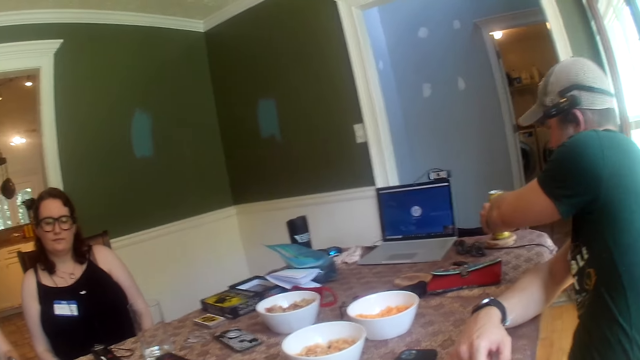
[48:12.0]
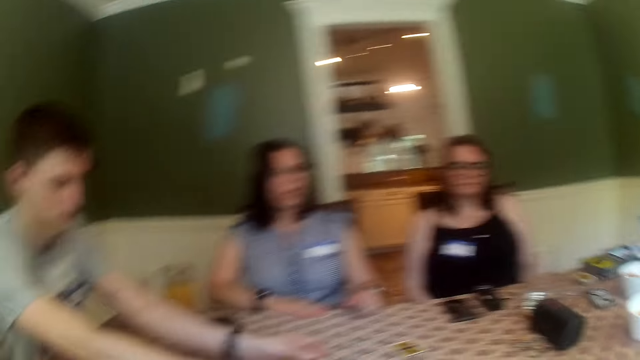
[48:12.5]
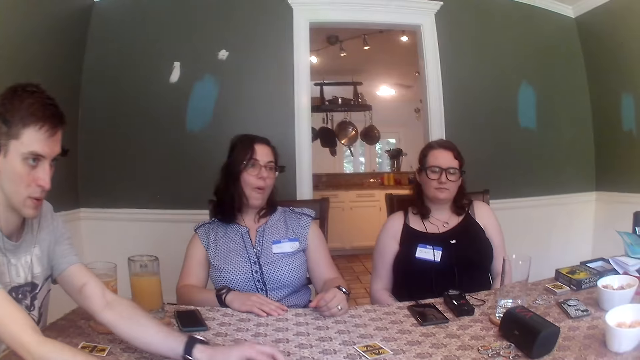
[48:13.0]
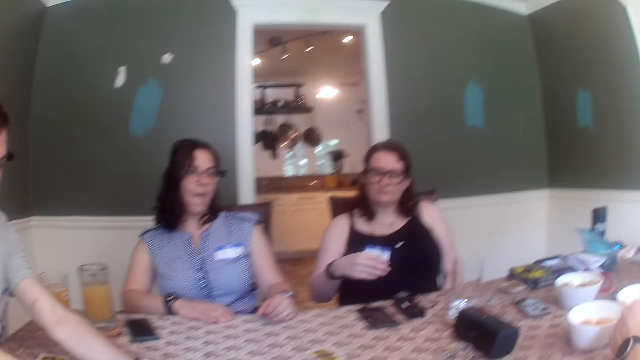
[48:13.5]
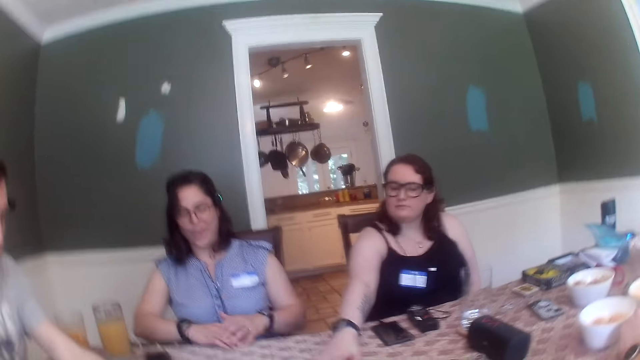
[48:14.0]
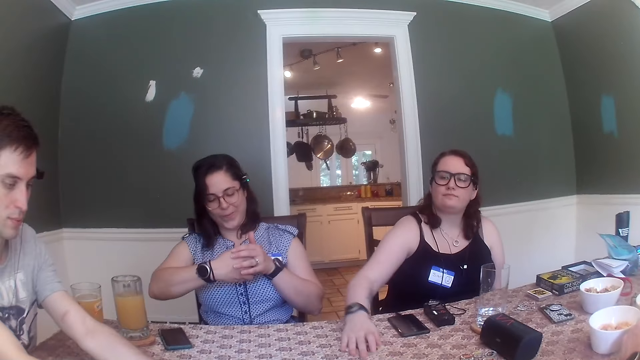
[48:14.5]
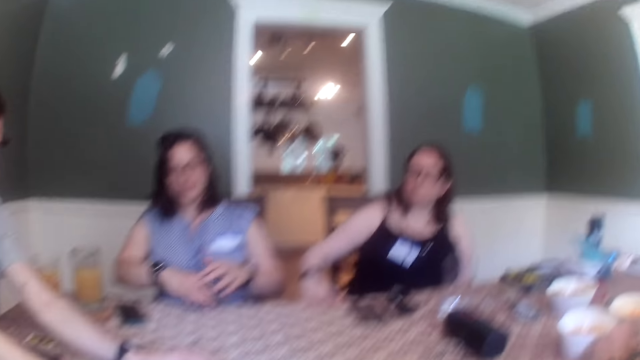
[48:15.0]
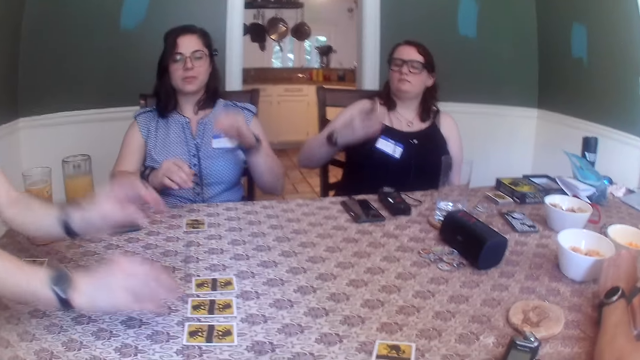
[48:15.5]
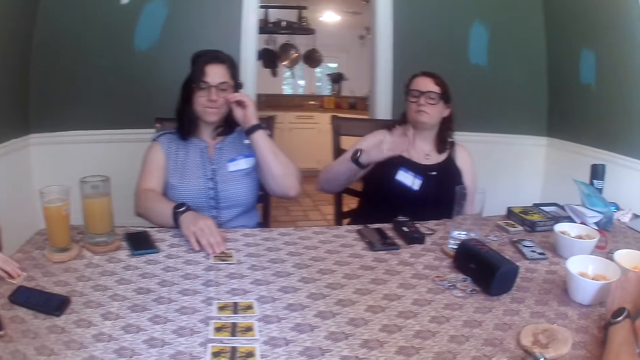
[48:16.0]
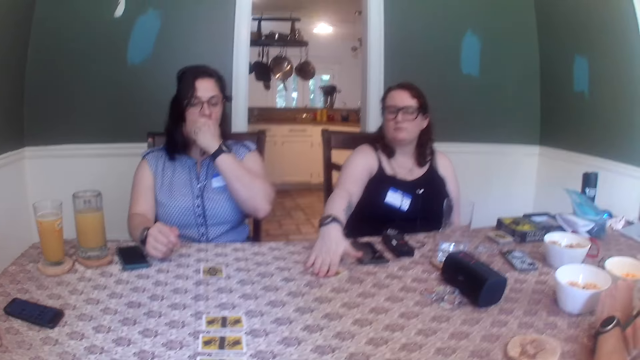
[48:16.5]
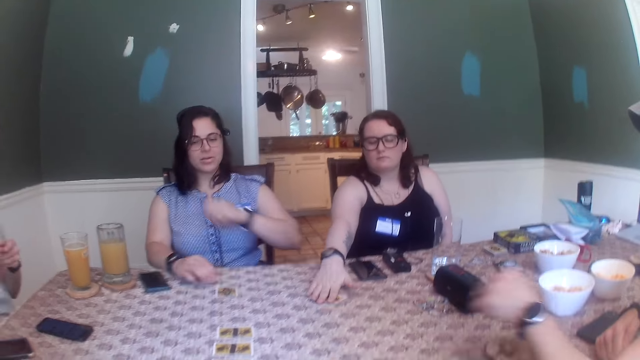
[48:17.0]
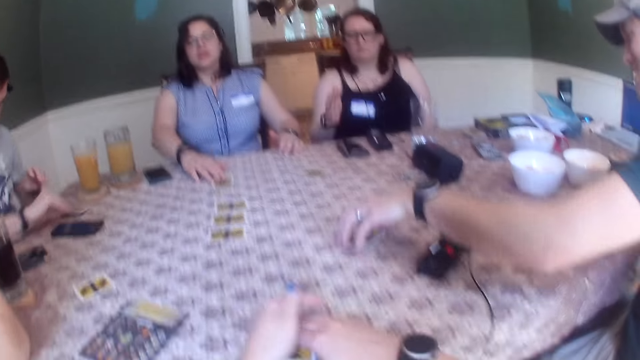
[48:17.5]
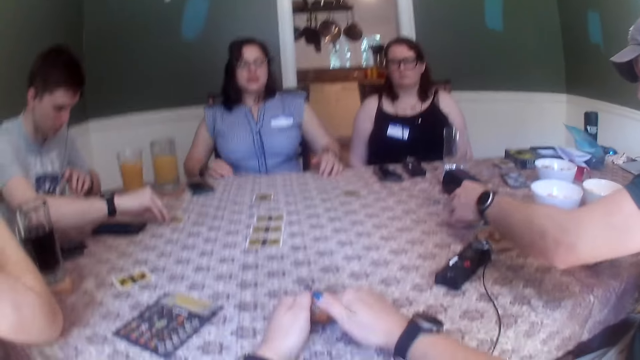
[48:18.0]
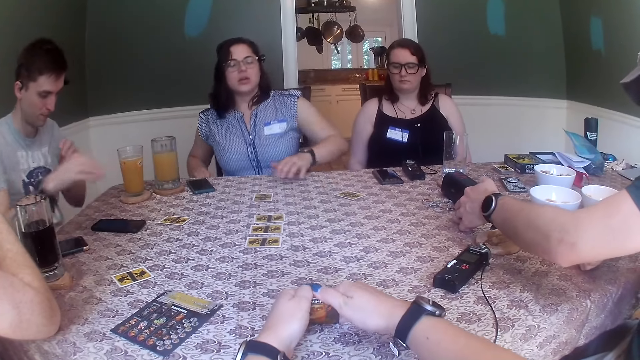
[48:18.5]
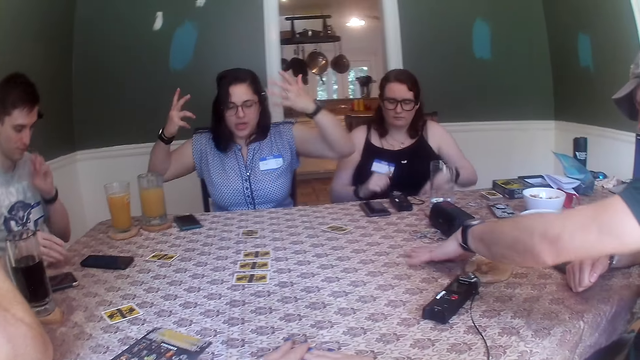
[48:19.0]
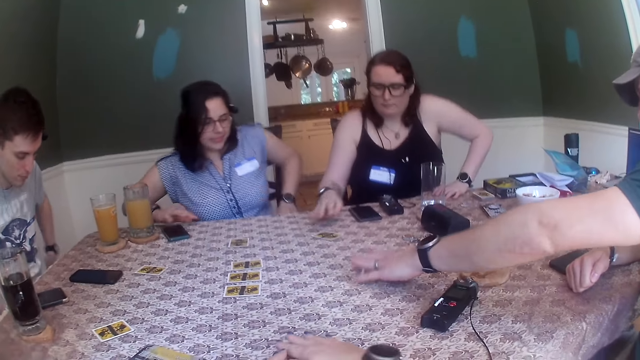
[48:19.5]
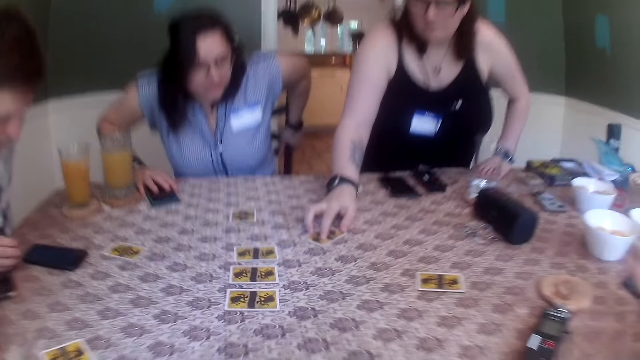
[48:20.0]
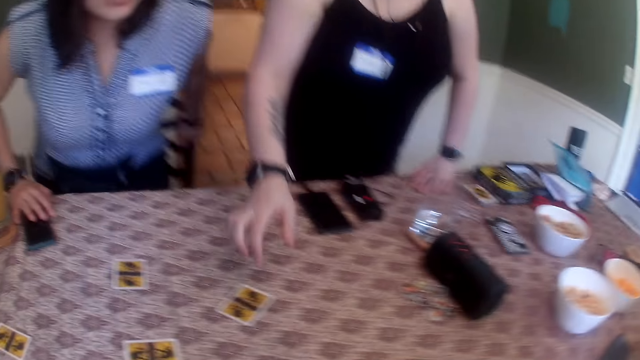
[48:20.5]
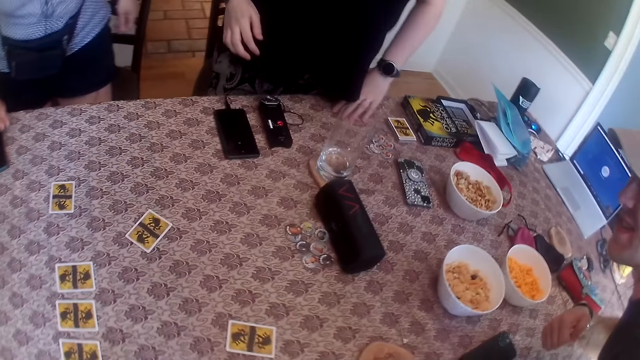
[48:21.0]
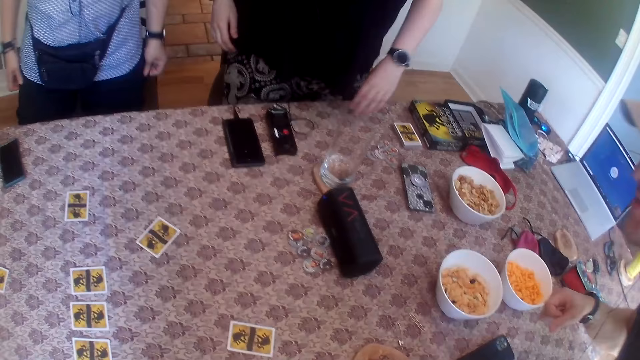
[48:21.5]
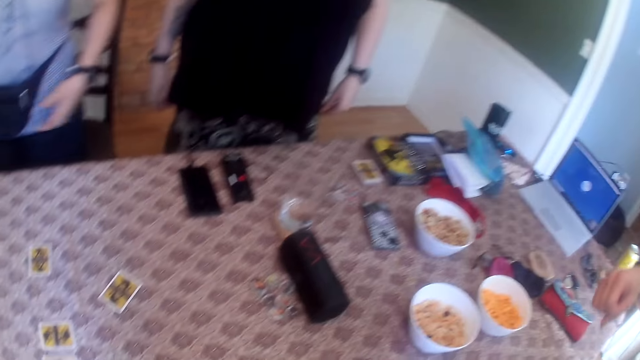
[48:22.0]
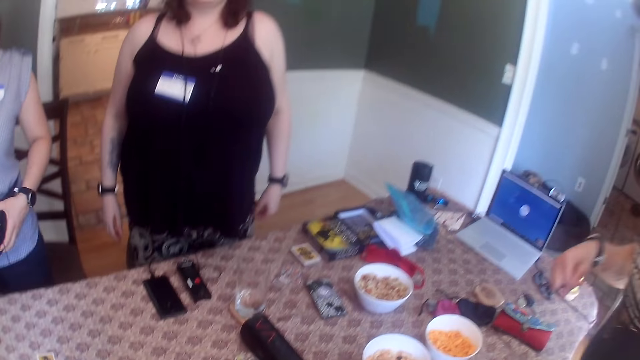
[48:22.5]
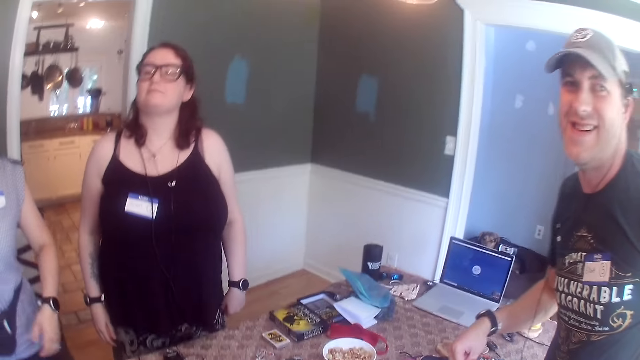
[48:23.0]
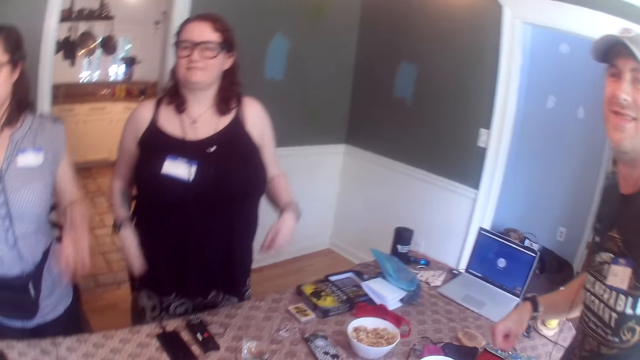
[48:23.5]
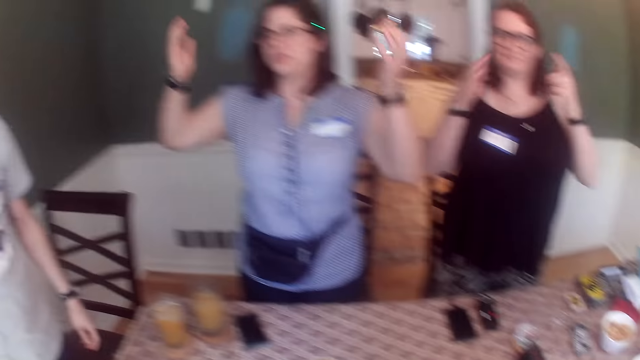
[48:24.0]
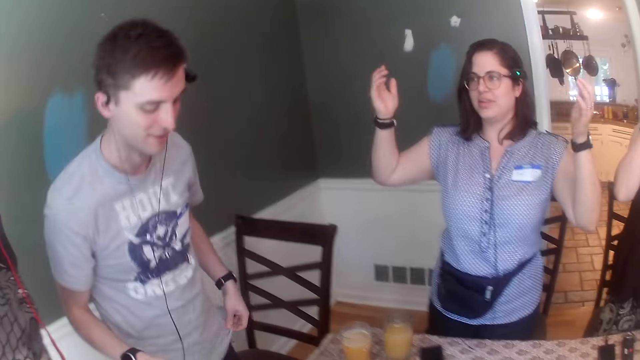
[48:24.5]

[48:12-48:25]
The man places the can of soft drink on the table with his left hand. A woman picks a card on the table with her right hand. Another woman places a card on the table with her right hand. Another man arranges some cards on the table with both hands. The other man picks a card from the table with his right hand. The other woman moves the card on the table with her right hand. The first woman places the card on the table with her right hand. The other man removes his left hand from the card in both hands and places the card on the table with his right hand. The first man picks a card from the table with his left hand. The camera wearer turns a card on the table with both hands. The first man turns the card in his left hand. The other woman converses with the group of people at the table. The camera wearer holds the card. They place the card on the table with both hands. The first man places the card on the table with his left hand and moves the card on the table with his left hand. The first woman stands up from a chair and moves the card on the table with her right hand. The other woman stands from a chair. The first man stands from a chair.

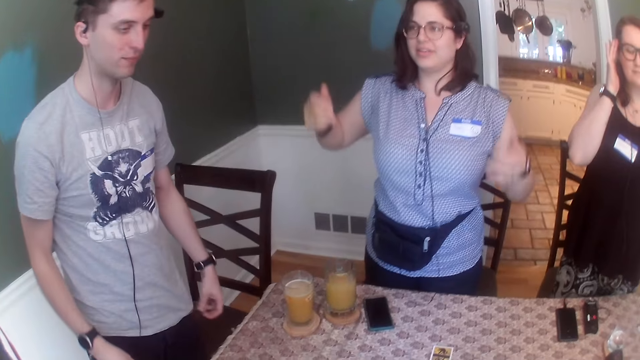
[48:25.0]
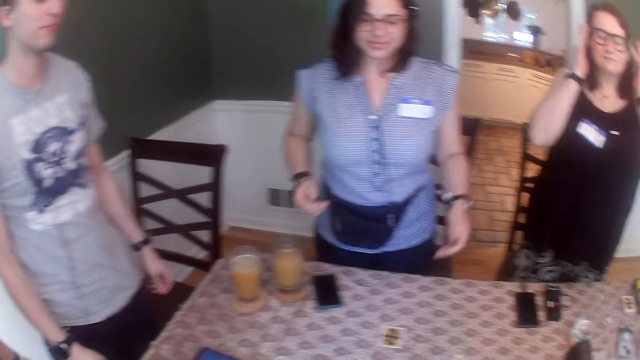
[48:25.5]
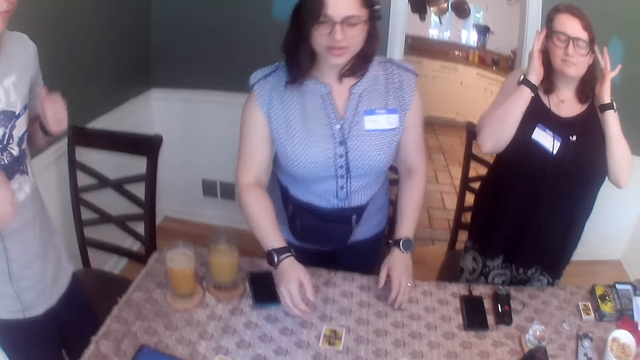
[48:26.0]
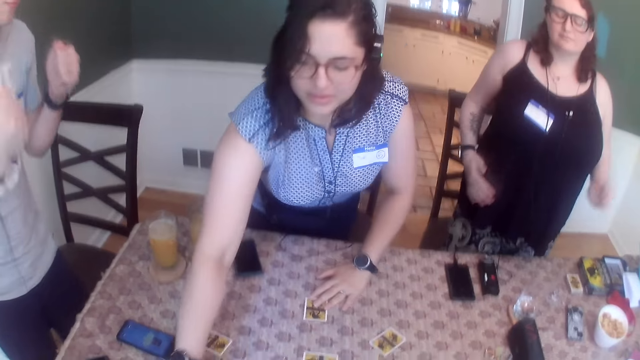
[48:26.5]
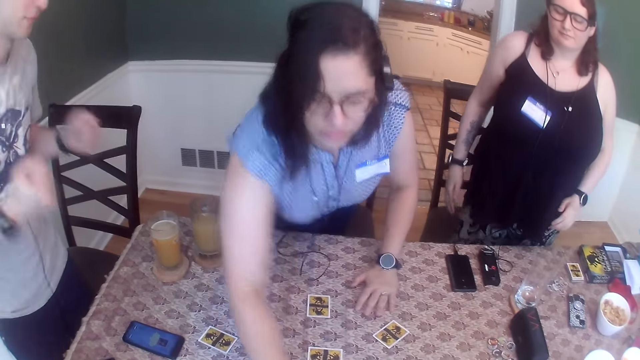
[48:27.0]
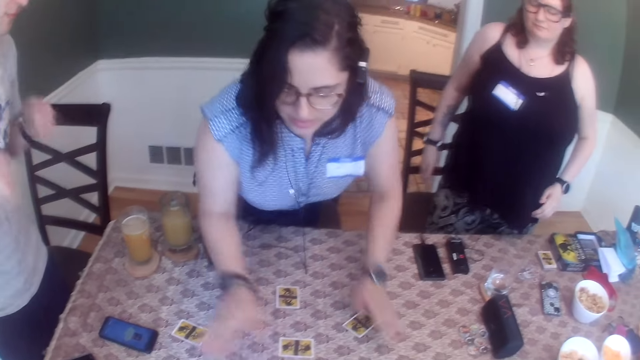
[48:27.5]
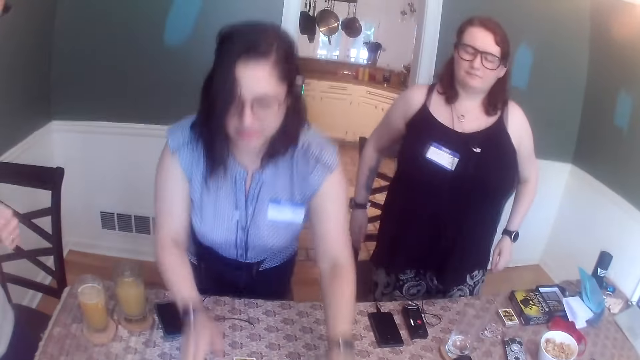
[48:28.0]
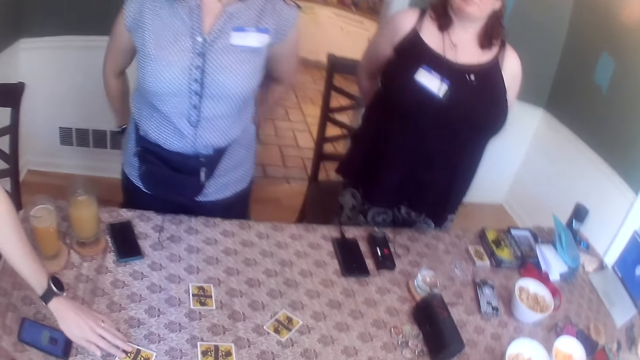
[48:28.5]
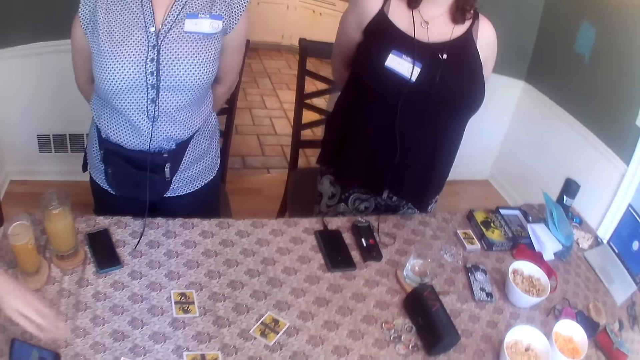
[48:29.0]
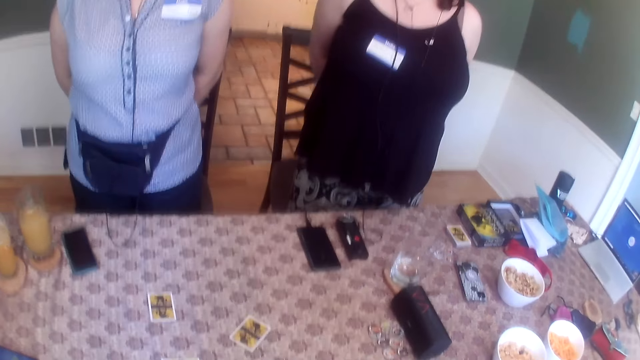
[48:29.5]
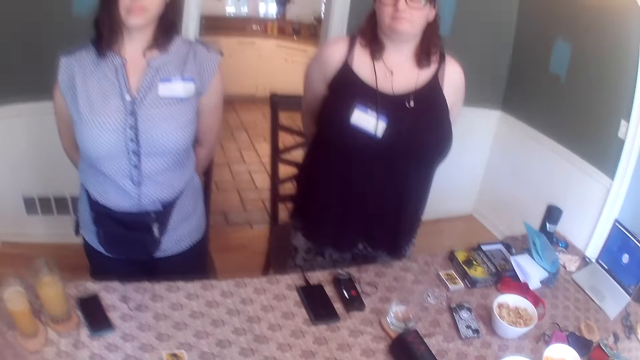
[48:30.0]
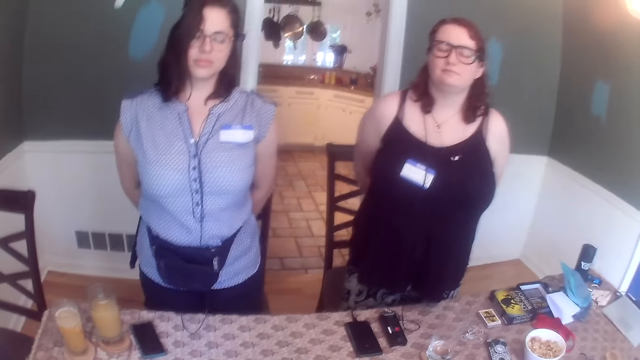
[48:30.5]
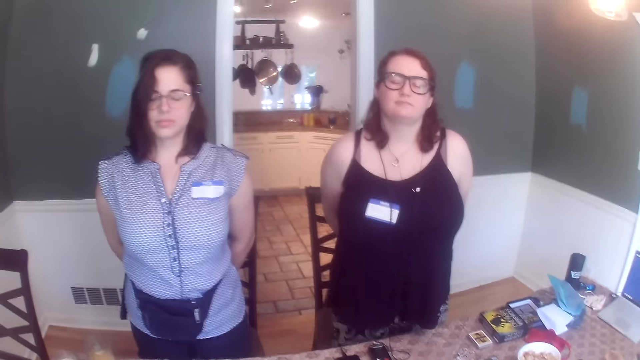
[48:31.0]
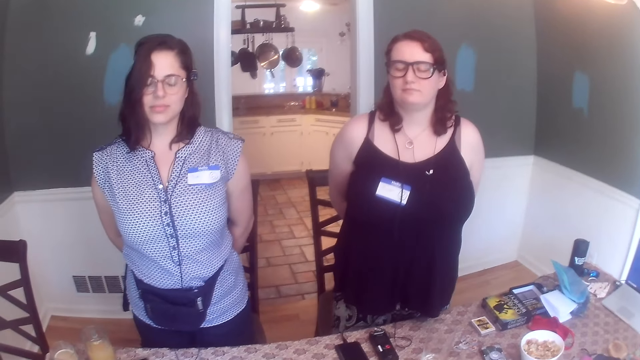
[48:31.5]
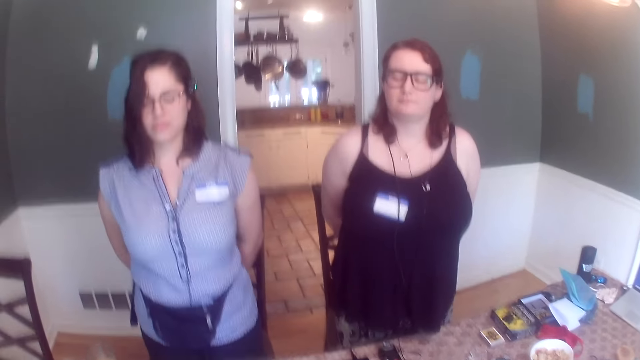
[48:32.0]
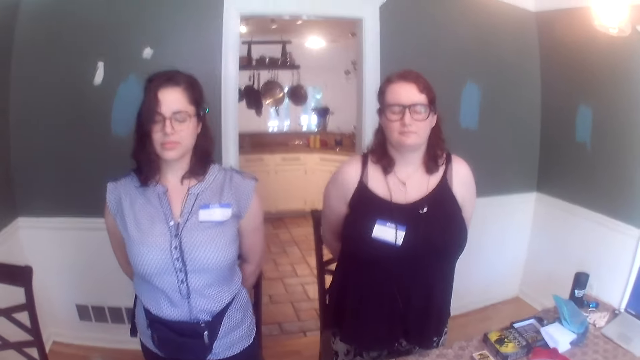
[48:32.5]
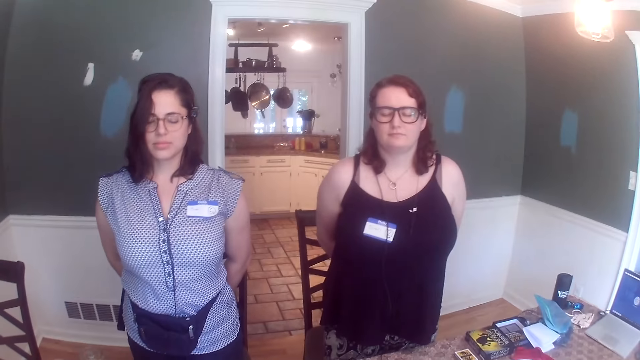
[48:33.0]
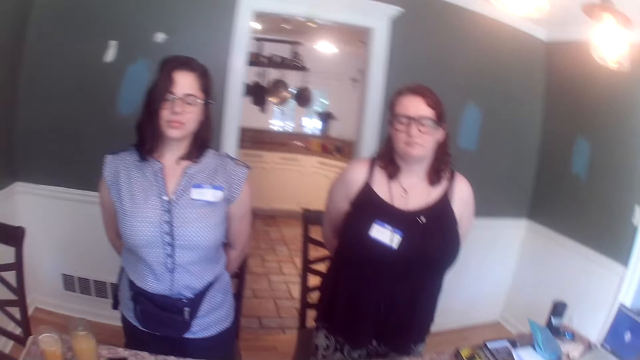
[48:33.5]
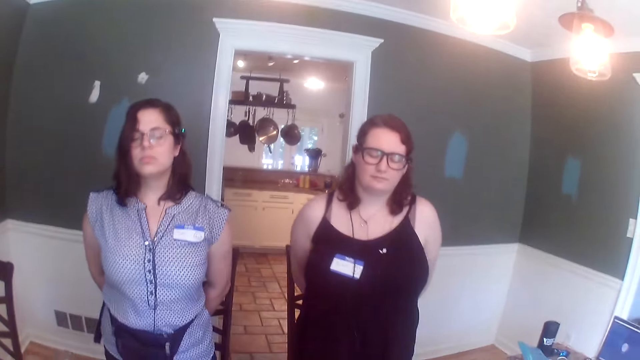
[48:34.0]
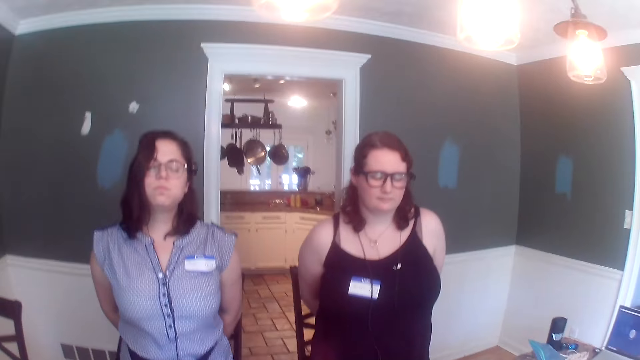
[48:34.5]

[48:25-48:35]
A woman reshuffles the cards on the table. The woman and another woman dance to the tones.
